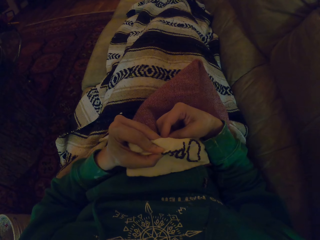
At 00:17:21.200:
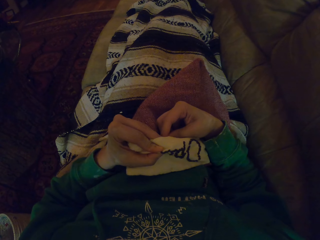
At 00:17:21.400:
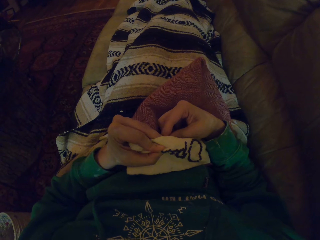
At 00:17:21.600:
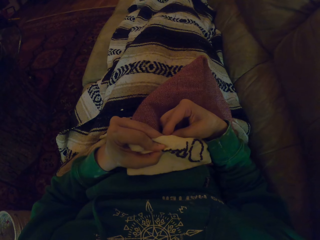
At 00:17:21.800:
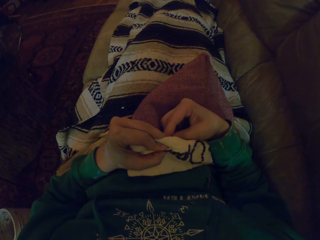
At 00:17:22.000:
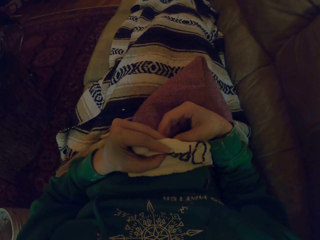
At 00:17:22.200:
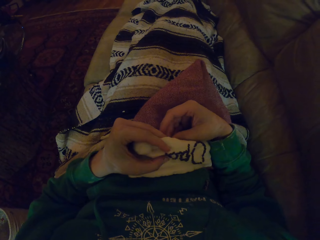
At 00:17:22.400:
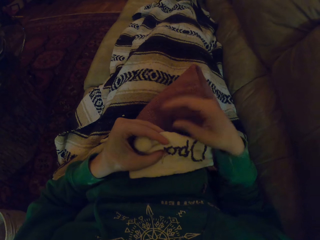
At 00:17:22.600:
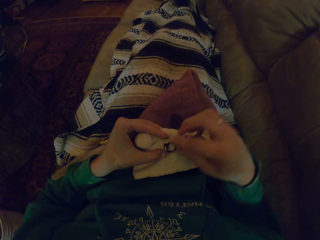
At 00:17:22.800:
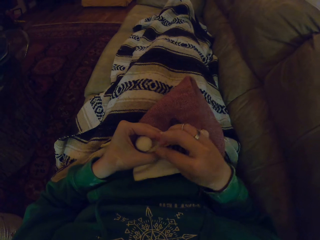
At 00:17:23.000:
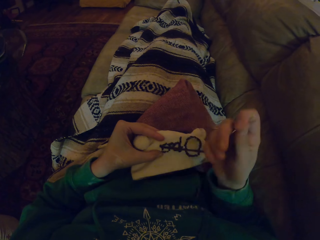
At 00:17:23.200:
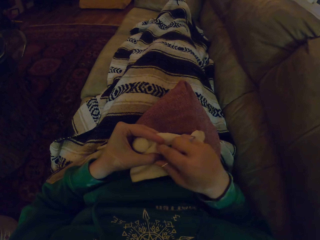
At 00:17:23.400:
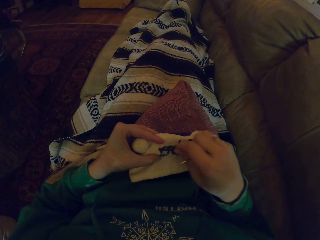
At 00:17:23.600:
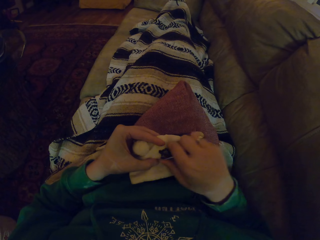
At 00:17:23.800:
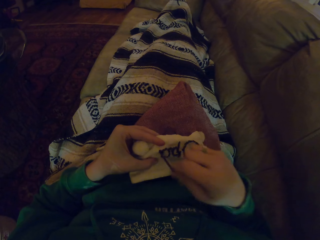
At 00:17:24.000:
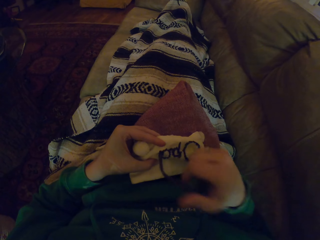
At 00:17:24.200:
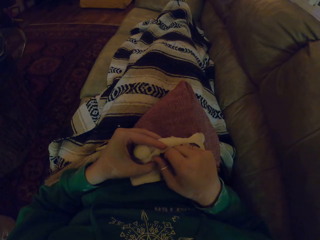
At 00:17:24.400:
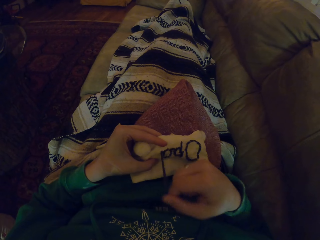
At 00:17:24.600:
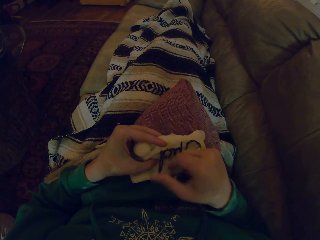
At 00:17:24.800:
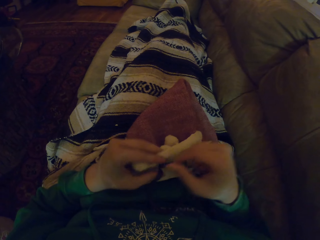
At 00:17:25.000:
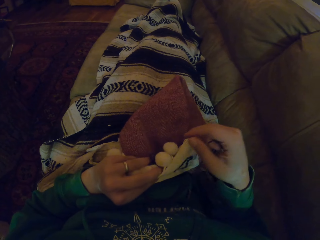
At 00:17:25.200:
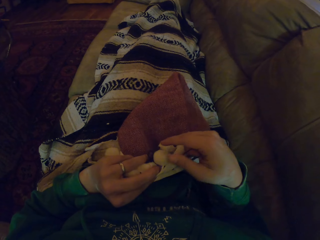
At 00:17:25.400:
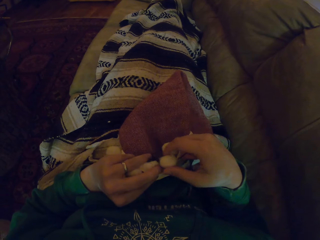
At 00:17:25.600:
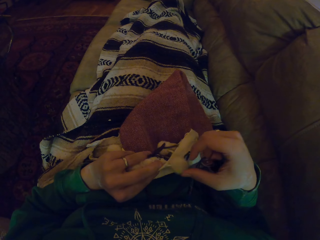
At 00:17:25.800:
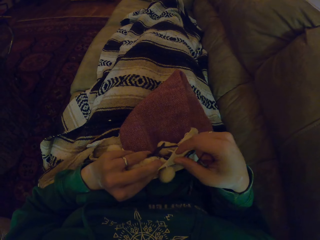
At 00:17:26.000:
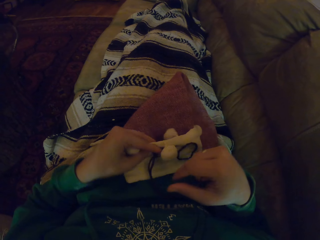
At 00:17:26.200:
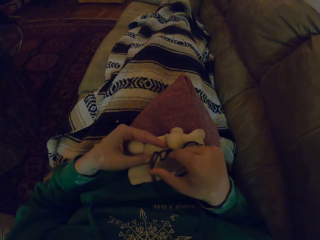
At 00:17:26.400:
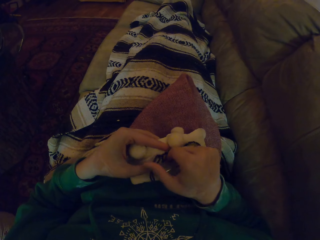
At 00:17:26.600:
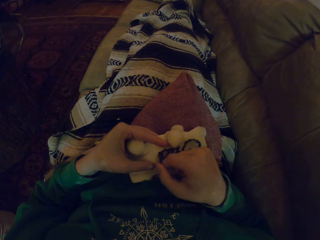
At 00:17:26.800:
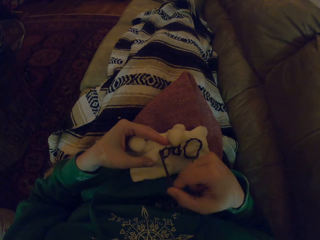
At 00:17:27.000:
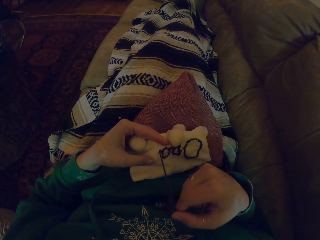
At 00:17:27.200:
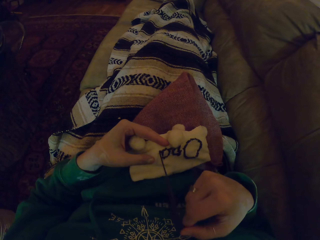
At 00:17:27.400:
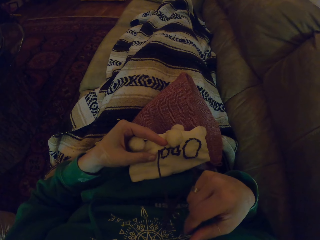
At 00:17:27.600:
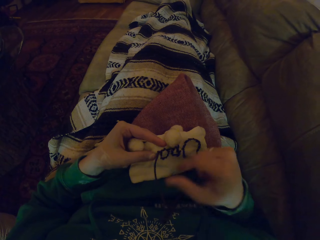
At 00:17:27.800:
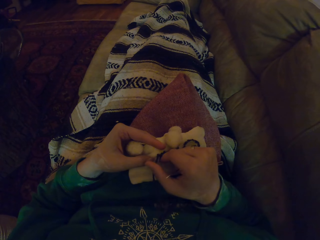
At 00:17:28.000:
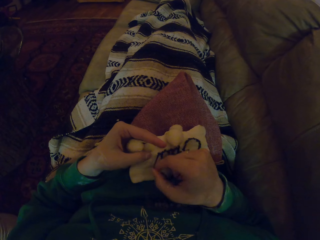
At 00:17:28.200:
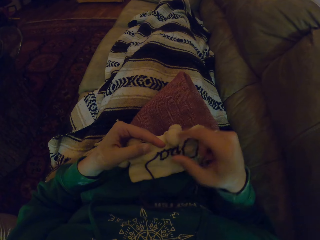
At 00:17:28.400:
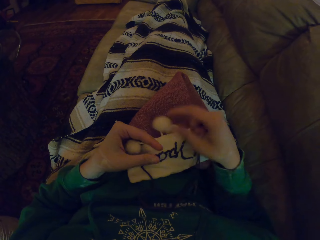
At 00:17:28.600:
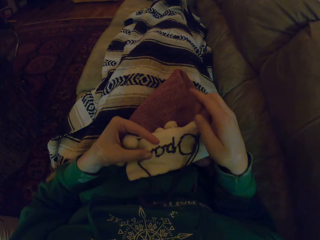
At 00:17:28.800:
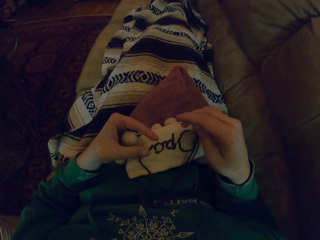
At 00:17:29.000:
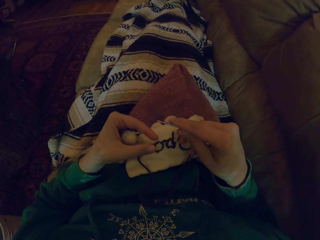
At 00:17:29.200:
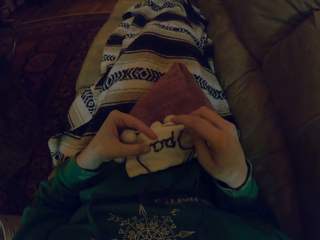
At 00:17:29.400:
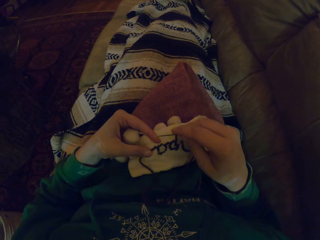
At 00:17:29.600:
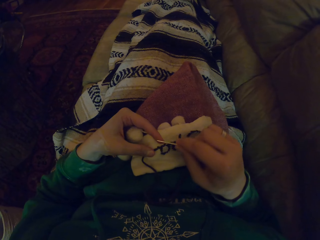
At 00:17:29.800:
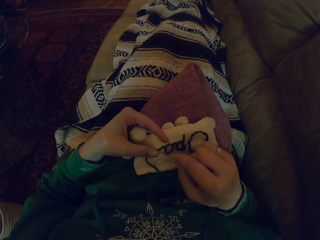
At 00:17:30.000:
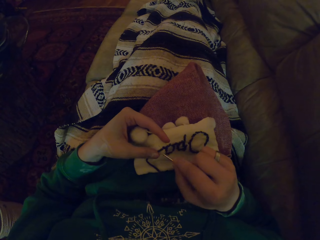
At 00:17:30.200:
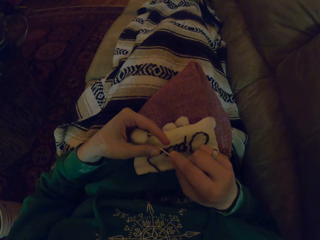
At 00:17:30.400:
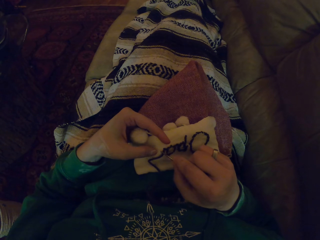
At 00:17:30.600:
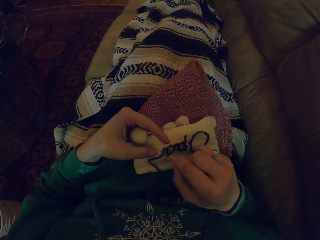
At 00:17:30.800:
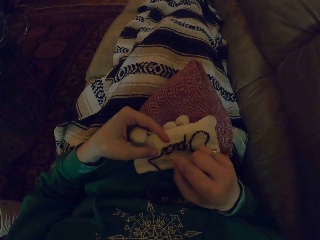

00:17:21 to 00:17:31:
The camera wearer pulls the thread. They turn the garment. They pull the thread. They move the garment and touch the garment.

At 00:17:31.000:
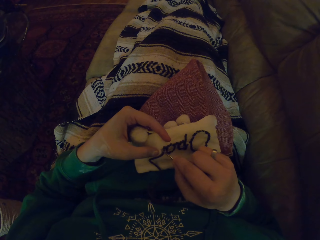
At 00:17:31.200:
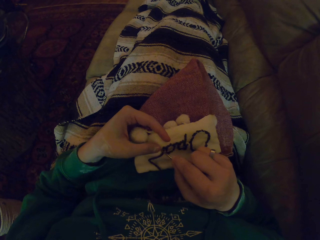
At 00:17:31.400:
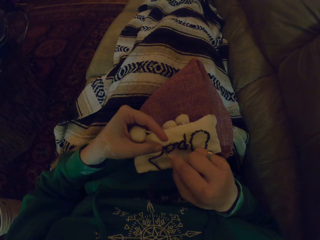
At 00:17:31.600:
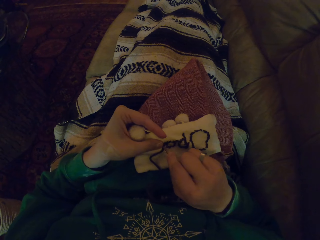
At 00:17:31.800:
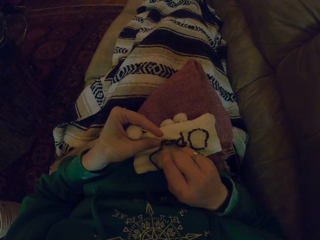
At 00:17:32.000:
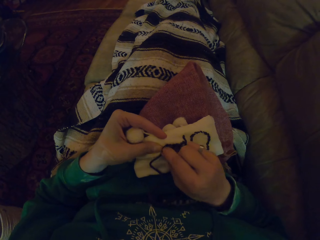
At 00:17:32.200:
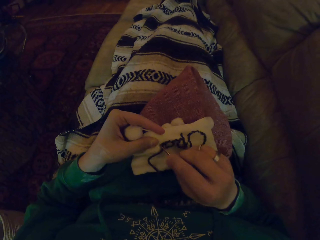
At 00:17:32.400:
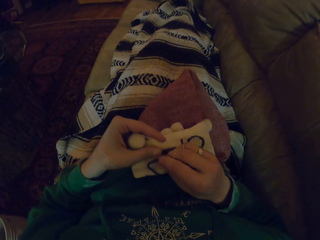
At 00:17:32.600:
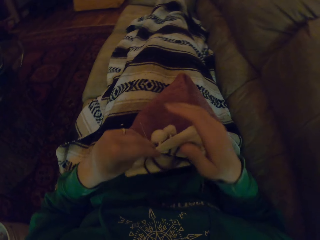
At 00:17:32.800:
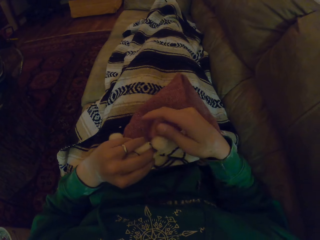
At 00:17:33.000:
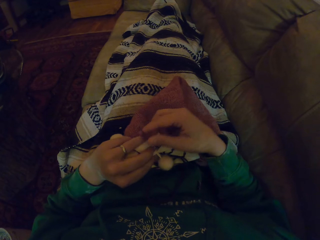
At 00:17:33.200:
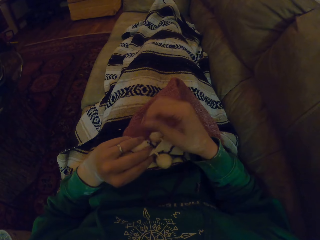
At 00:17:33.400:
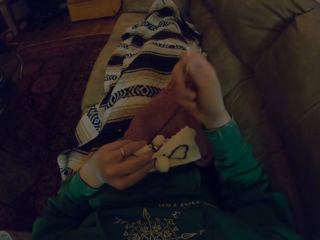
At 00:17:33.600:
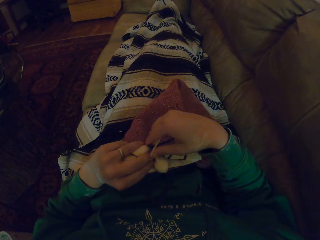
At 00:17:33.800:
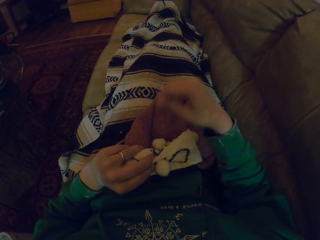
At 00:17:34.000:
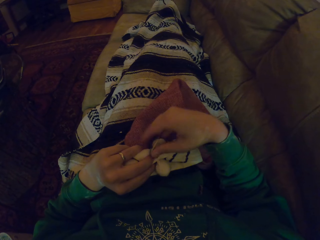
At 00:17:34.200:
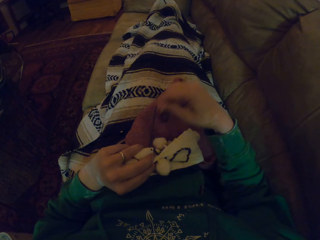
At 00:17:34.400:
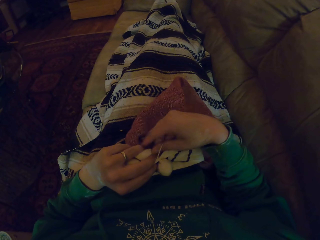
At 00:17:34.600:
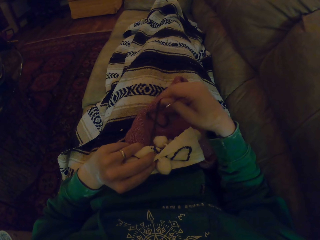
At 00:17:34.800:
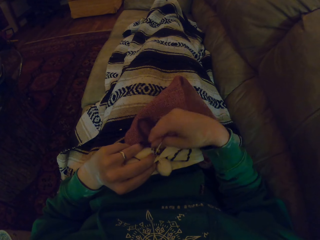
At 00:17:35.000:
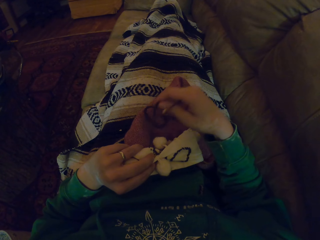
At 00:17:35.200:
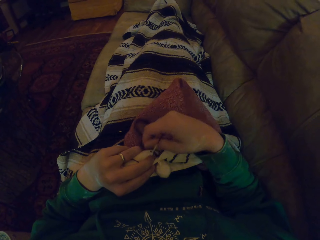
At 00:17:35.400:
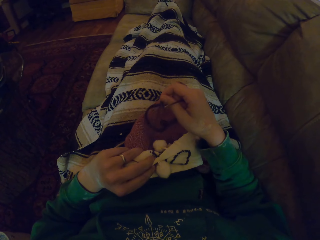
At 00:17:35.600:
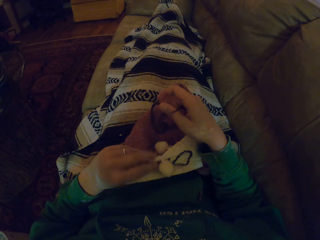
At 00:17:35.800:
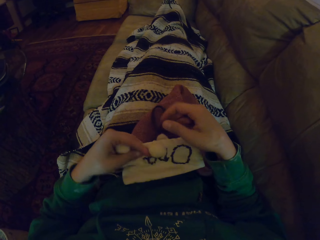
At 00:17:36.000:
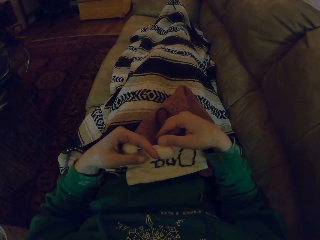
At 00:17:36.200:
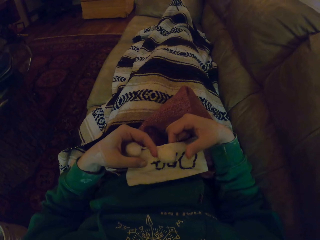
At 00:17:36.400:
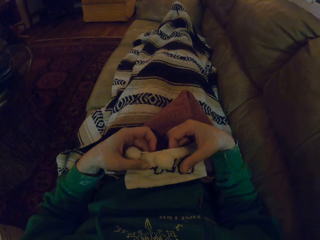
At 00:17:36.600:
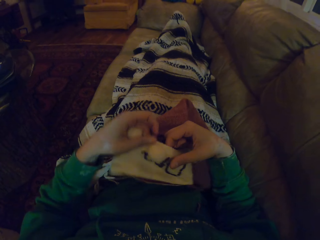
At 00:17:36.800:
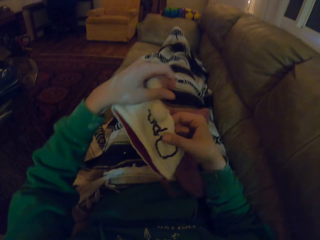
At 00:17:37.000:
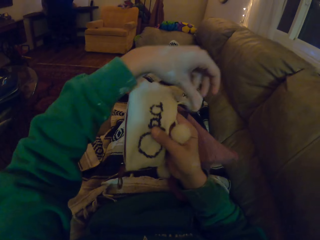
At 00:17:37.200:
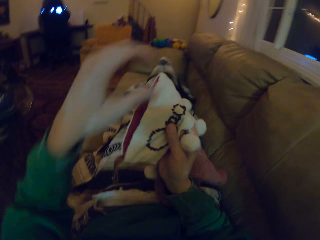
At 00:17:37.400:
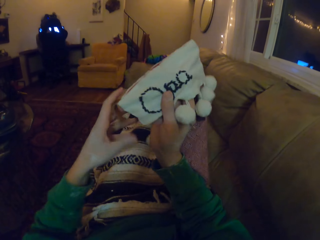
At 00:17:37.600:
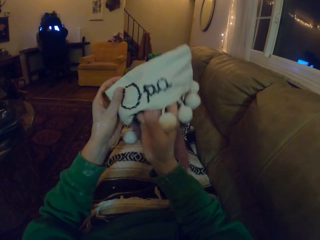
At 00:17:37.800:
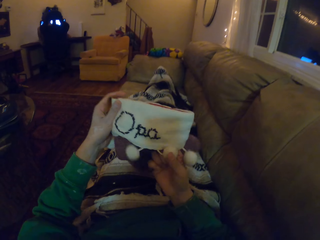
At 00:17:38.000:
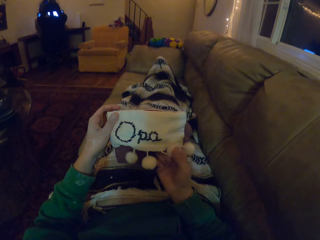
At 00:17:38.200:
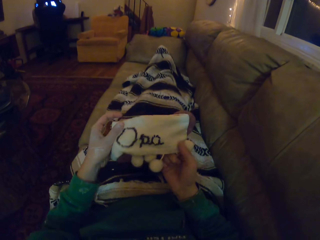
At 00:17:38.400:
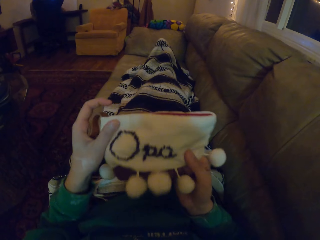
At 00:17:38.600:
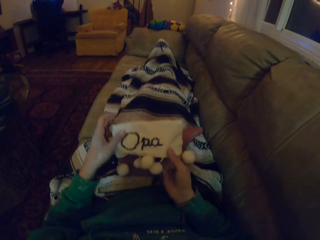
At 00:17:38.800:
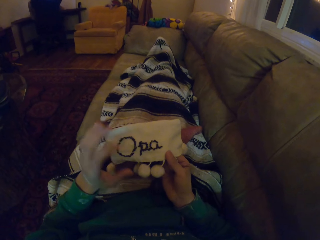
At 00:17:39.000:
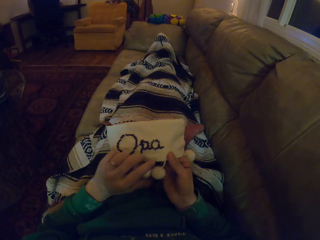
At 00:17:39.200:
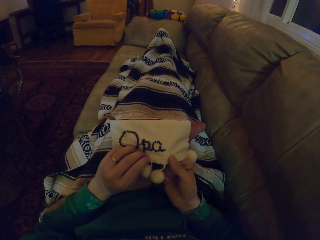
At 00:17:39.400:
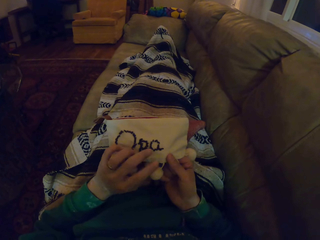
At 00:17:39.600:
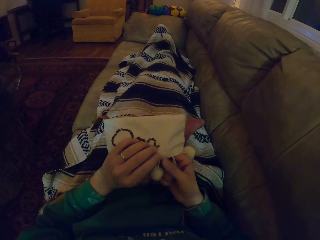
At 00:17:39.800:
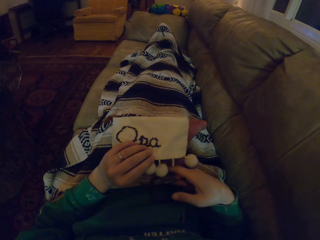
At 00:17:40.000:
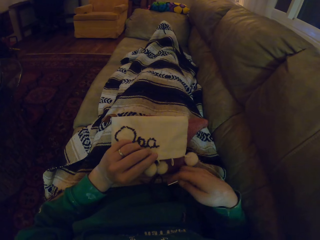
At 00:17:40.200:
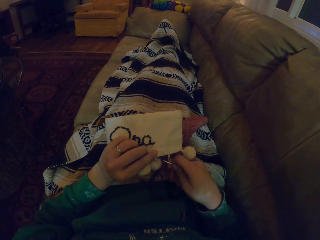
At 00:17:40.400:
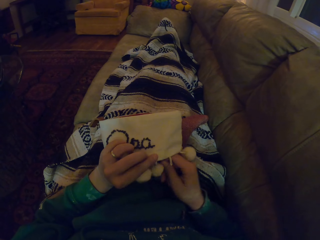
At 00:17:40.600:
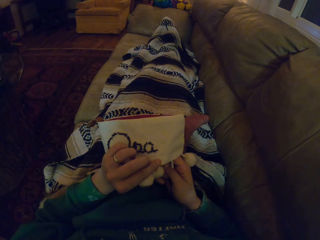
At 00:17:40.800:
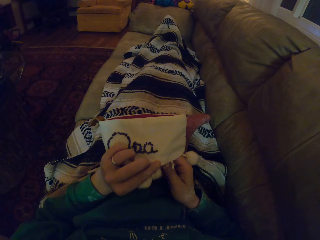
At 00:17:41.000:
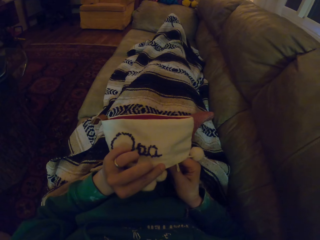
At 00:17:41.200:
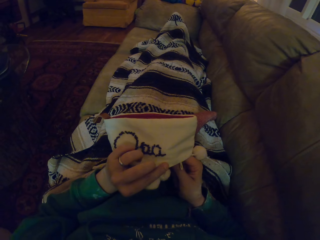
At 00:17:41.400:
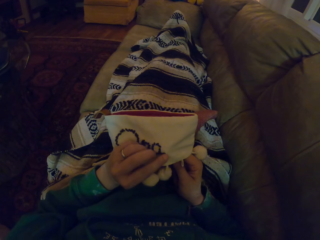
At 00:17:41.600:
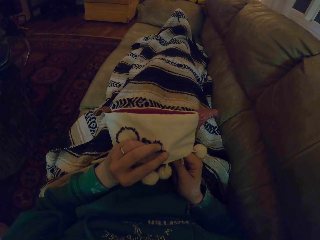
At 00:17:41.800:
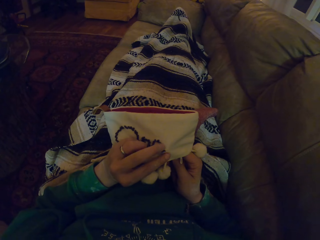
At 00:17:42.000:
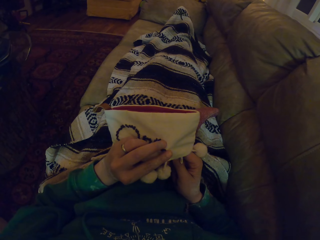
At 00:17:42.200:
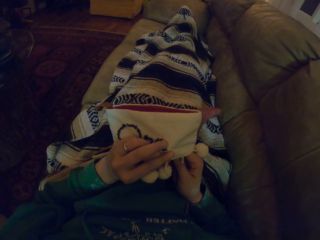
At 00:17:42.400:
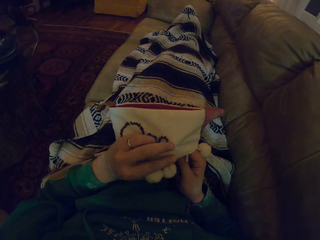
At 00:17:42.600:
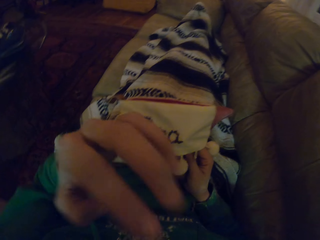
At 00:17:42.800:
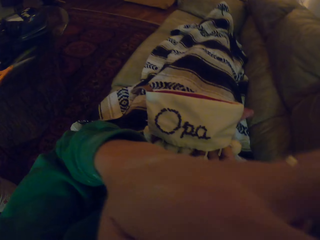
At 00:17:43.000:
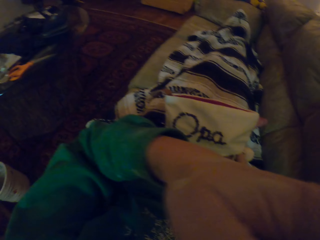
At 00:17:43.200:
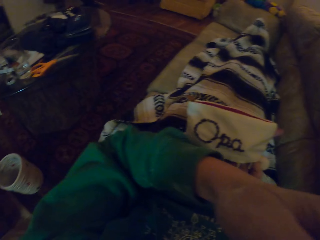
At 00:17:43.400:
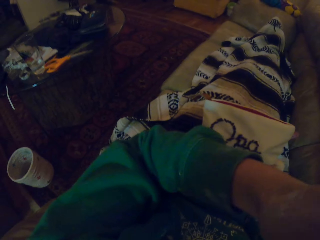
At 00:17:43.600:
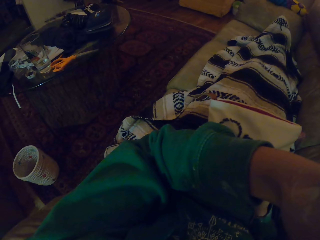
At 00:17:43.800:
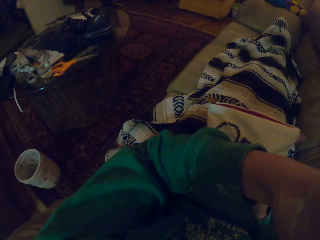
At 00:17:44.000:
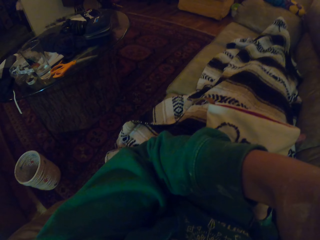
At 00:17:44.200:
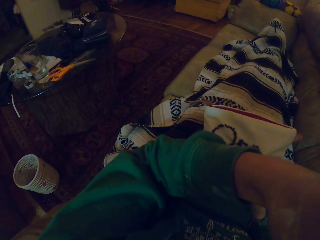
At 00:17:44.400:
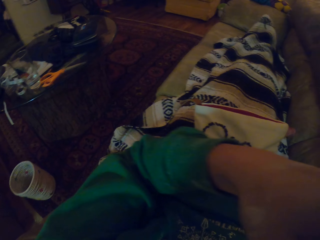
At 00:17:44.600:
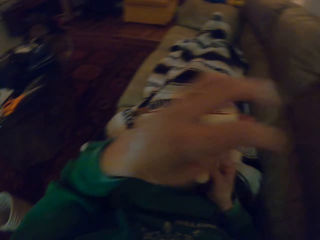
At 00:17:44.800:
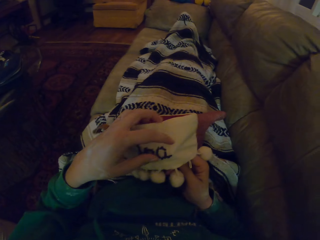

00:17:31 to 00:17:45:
The camera wearer knits the garment. They turn the garment and pull the thread. They turn the garment. They stare at the garment. They turn the garment. They stare at the garment. They knit the garment. They fix the camera. They move their hand to the couch.
